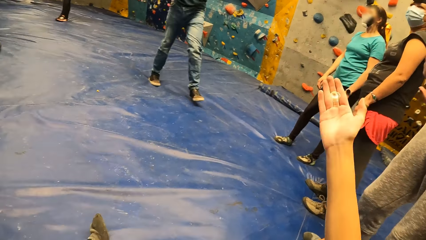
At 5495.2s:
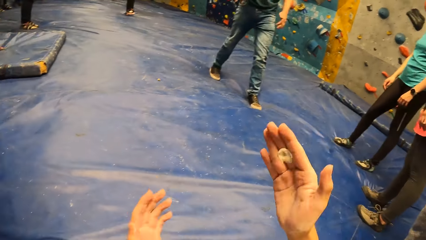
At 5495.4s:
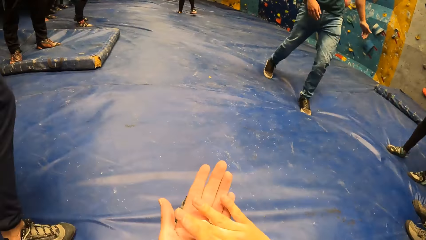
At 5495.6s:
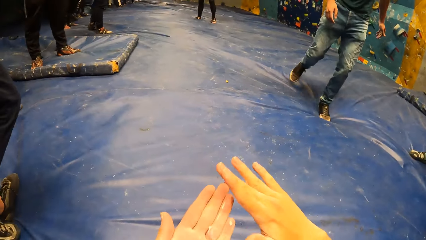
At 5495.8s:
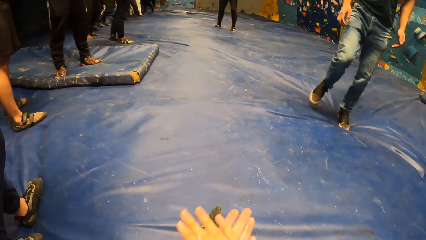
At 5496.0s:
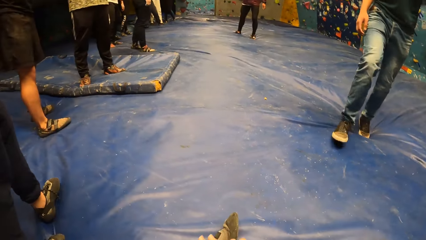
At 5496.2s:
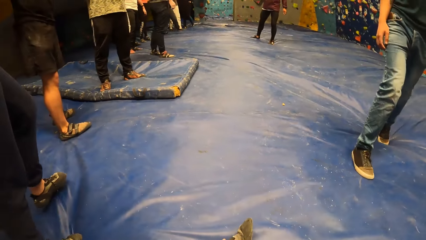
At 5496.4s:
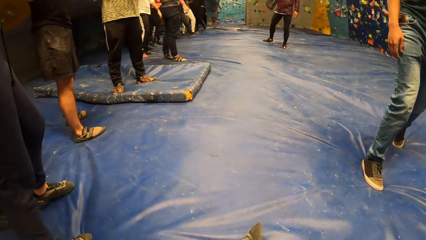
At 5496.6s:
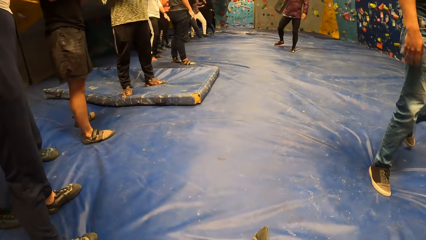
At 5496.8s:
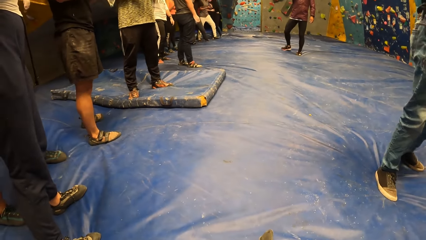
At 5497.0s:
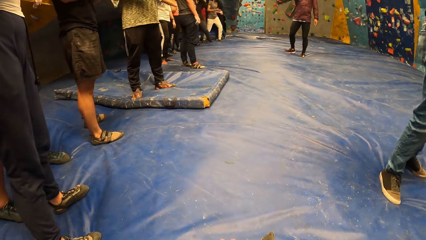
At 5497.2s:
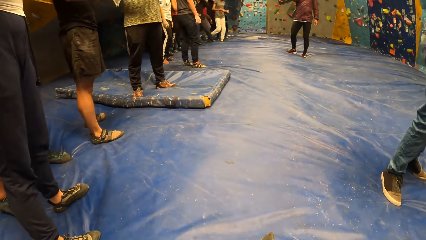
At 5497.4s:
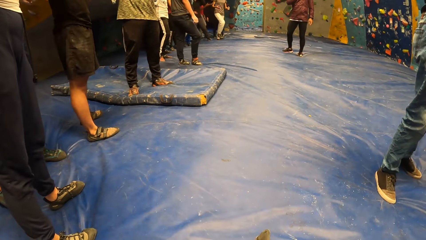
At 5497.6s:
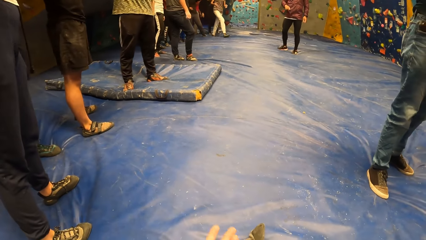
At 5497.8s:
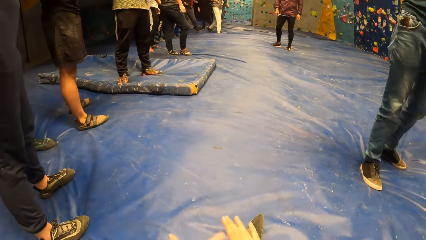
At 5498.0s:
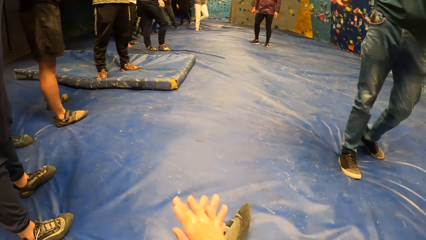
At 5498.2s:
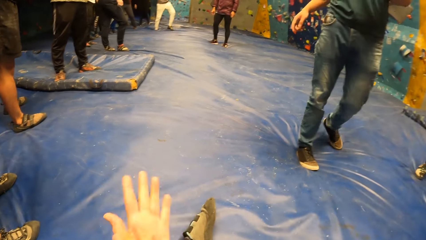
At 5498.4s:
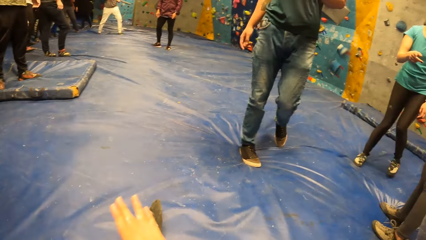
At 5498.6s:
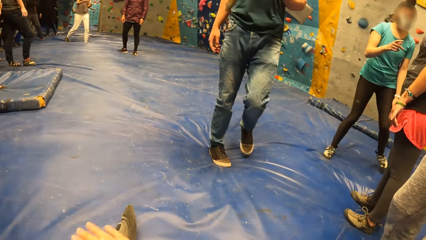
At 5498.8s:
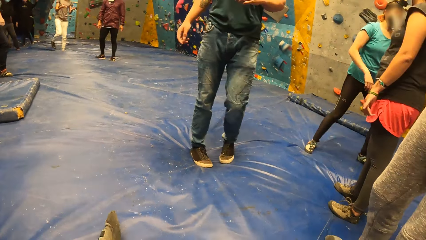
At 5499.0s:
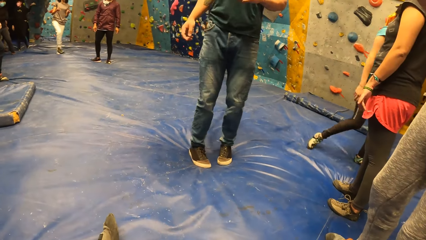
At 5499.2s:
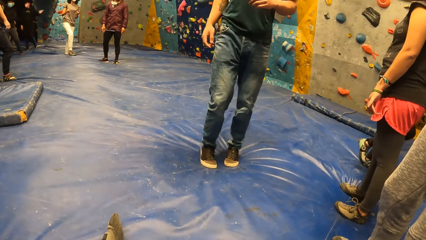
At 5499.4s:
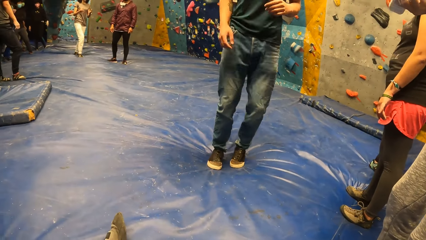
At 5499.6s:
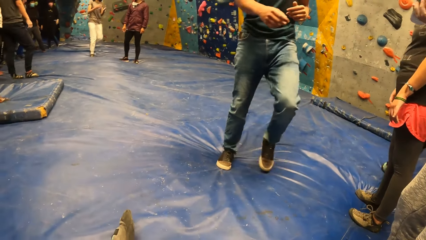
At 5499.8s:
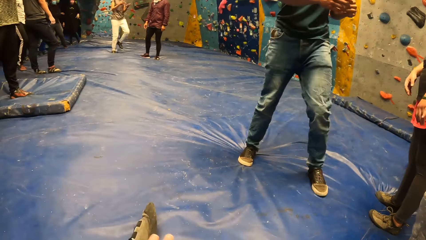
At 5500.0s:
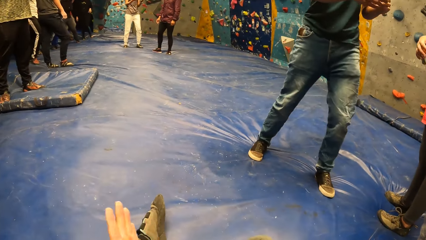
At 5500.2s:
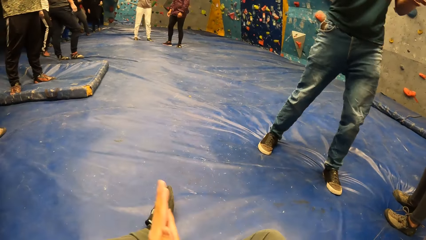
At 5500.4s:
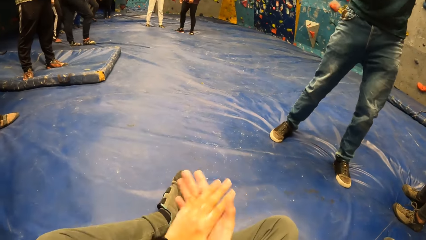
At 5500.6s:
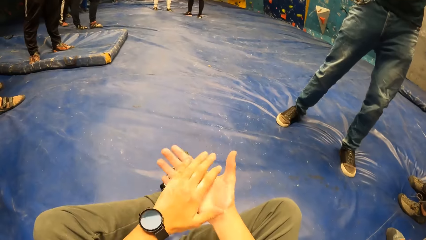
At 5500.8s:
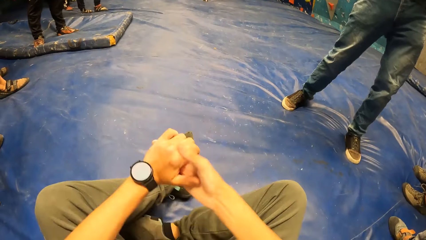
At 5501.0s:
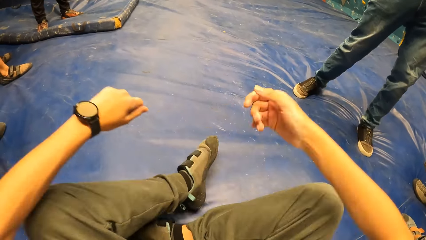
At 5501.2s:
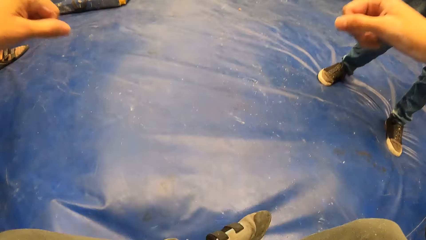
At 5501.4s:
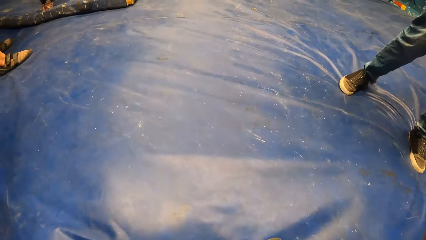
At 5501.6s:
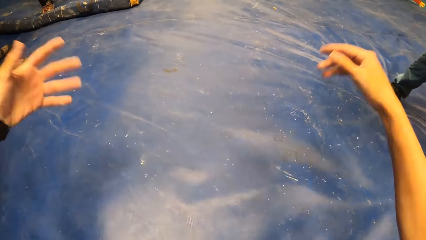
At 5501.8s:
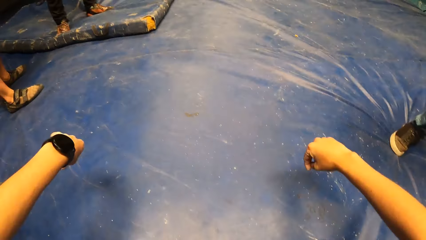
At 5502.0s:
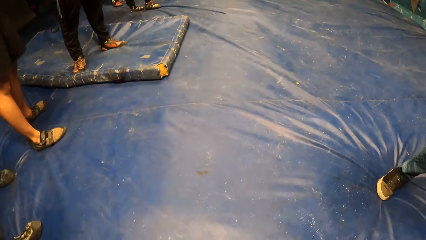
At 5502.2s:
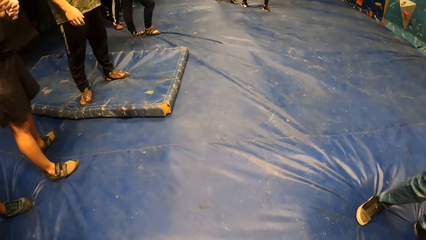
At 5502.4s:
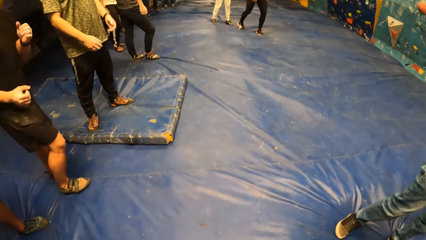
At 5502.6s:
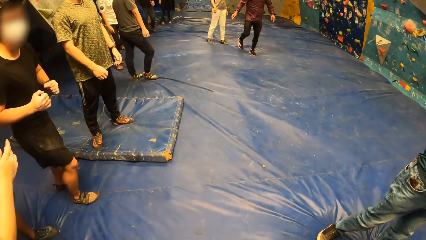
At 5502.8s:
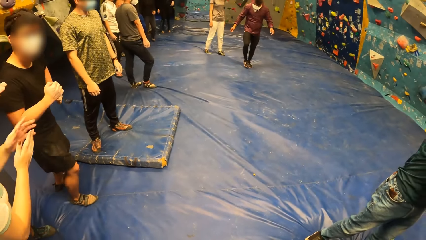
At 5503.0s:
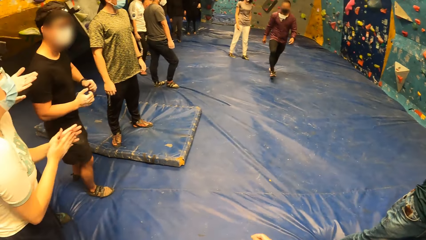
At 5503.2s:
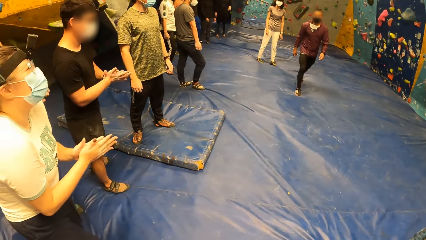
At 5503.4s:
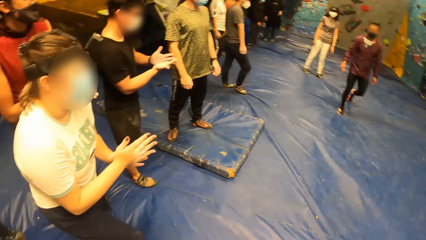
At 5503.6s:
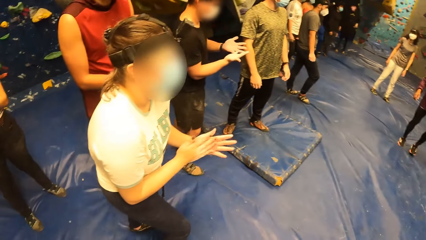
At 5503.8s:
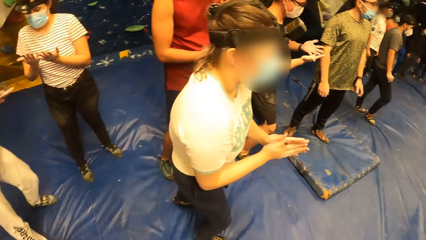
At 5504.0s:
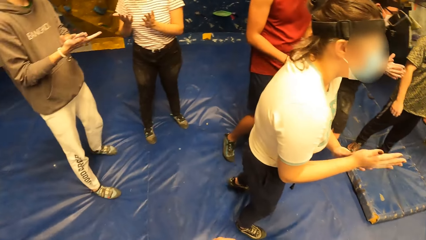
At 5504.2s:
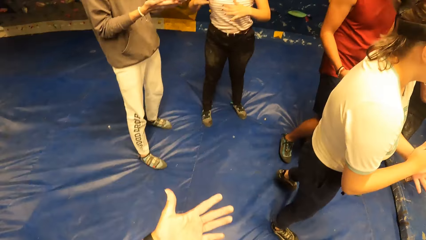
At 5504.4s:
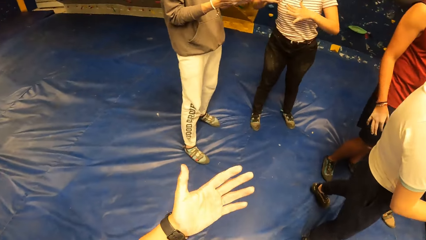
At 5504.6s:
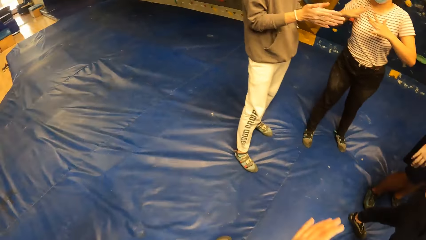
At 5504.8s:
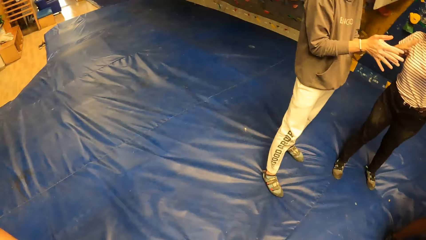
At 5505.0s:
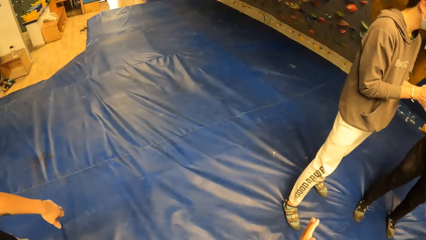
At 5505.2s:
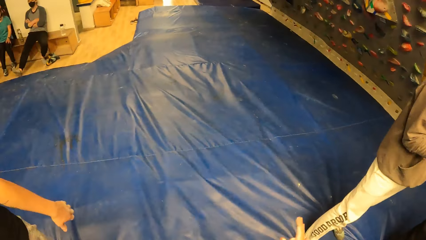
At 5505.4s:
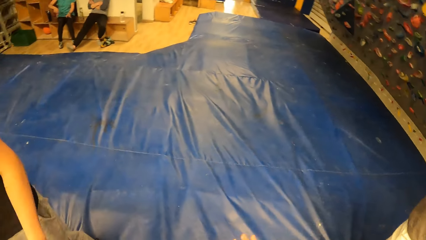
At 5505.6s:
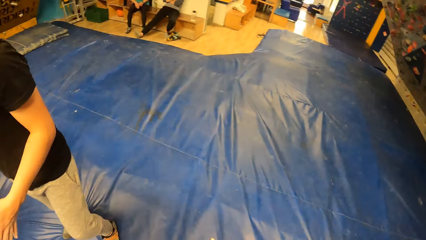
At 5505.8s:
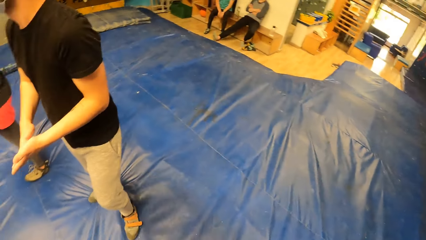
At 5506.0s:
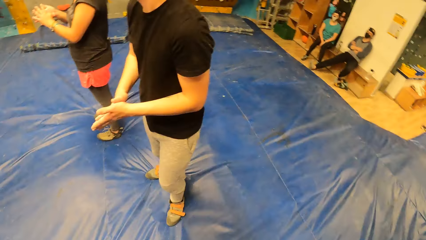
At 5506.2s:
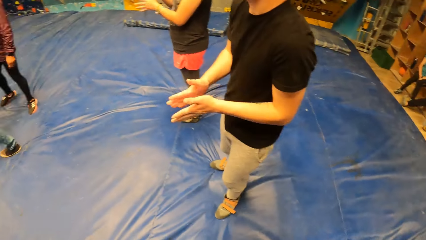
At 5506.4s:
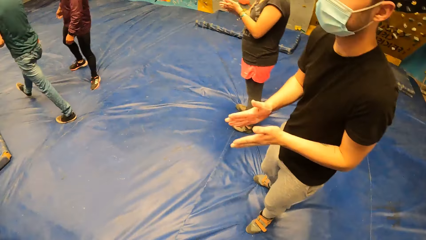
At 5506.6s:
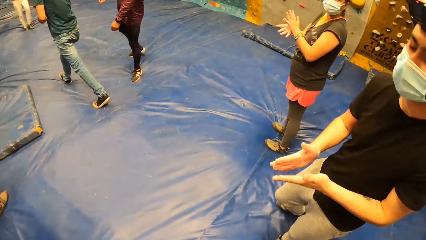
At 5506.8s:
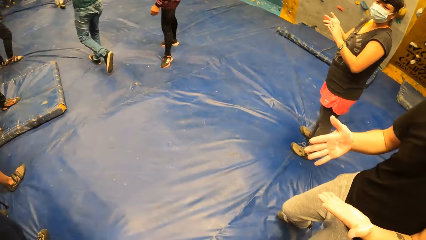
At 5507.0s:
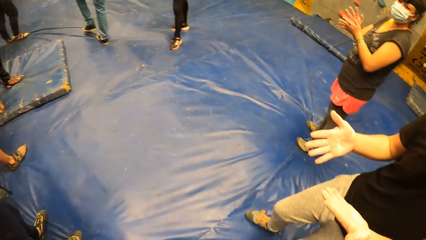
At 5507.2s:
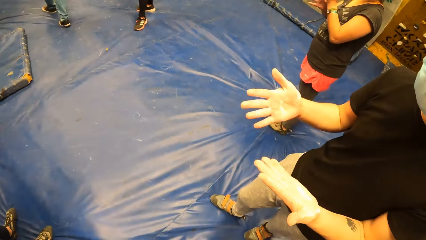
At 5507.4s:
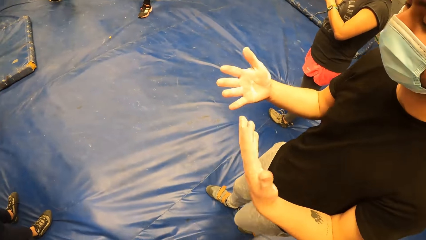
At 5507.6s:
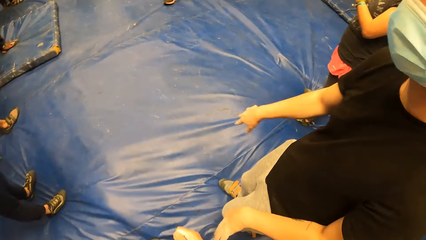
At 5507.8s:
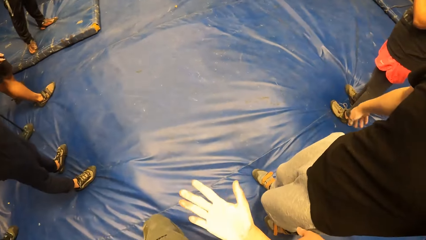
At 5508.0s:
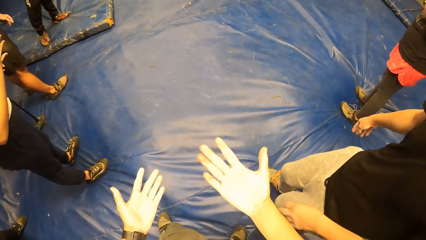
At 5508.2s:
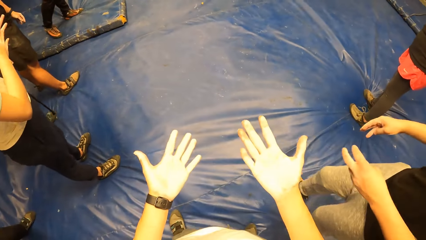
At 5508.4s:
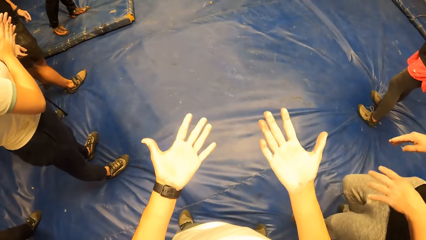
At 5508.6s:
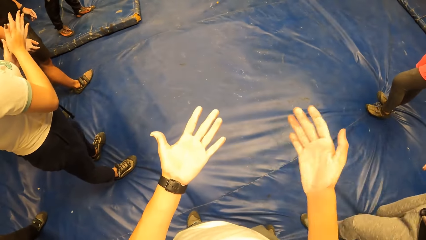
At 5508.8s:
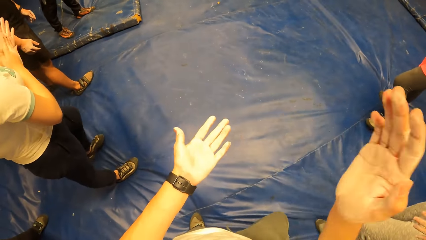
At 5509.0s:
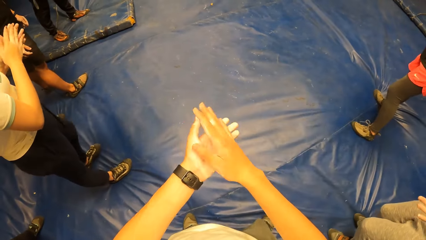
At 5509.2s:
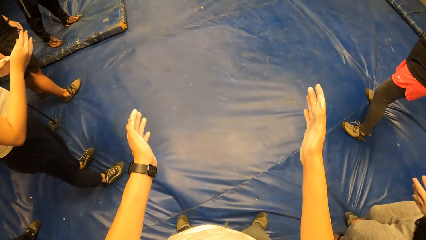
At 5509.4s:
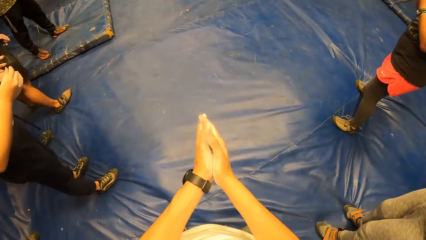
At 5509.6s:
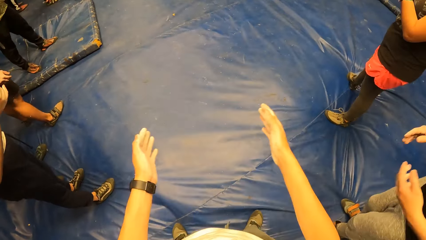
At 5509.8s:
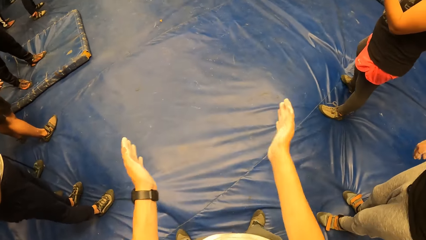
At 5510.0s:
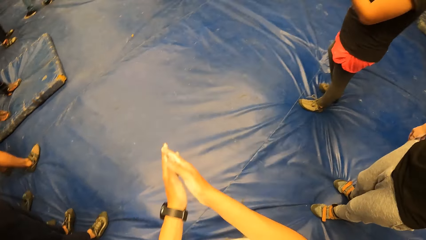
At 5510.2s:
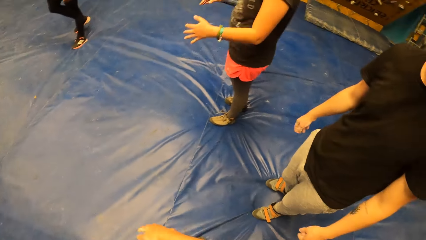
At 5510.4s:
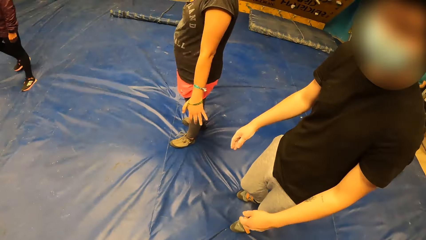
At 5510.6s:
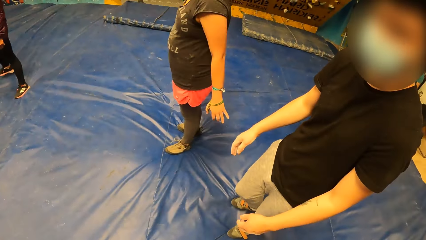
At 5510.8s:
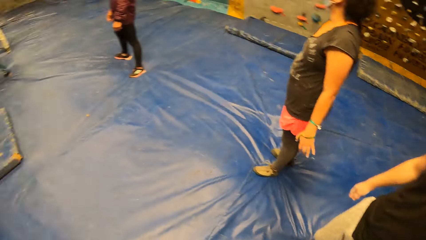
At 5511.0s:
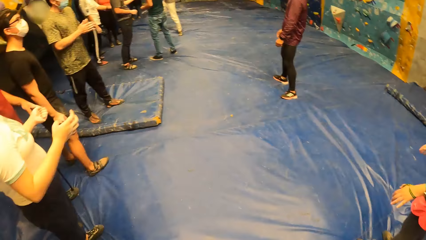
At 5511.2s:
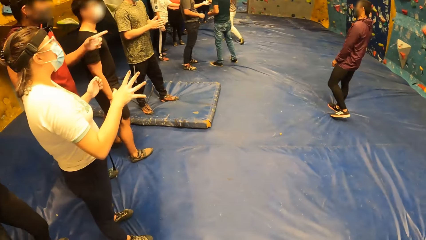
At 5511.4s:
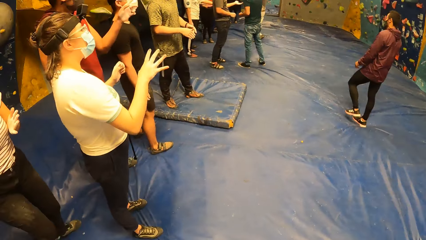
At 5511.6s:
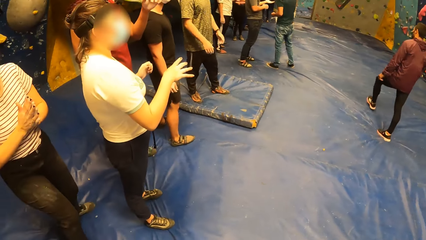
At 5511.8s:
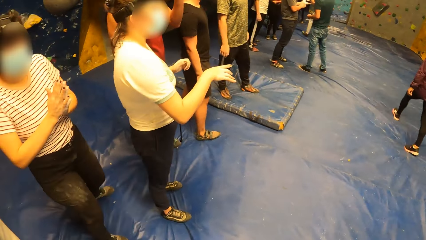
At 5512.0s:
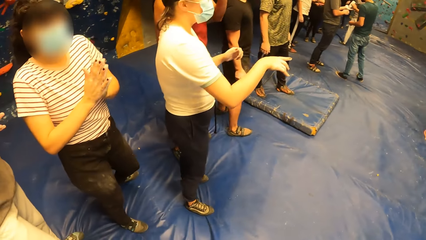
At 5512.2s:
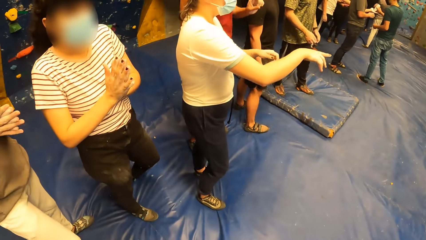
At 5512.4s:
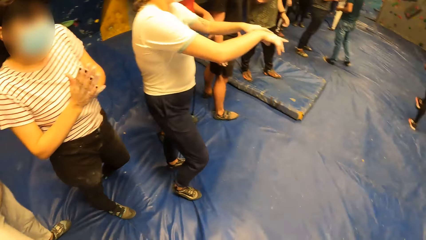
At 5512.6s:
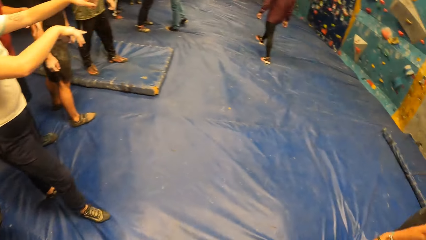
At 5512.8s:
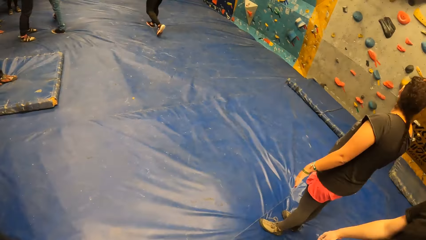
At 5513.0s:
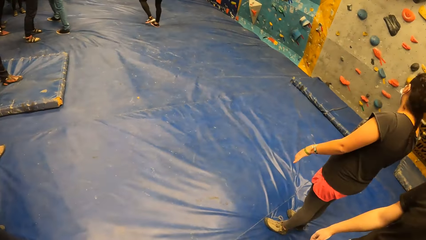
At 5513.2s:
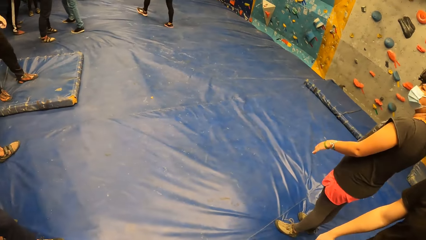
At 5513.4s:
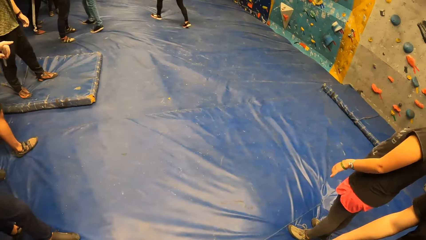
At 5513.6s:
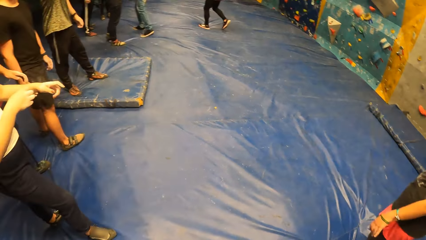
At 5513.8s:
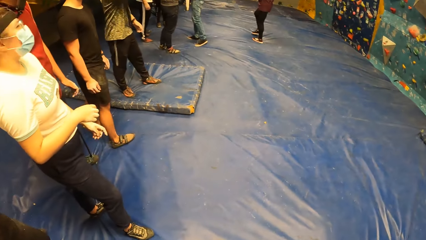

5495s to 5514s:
The camera wearer rubs her palms together. She looks around the room. She rubs her hands. She looks around the room. She rubs her hands. She stands up. She looks around the room. She moves her hands. She looks around the room. She converses with a man. She shows her hands. She stretches her palms. She hits her palms together. She looks around the room.
